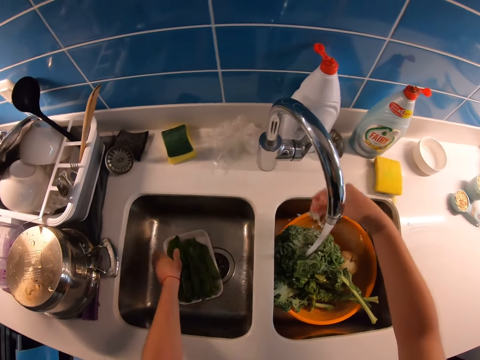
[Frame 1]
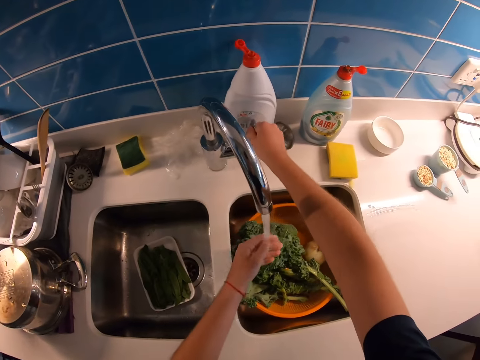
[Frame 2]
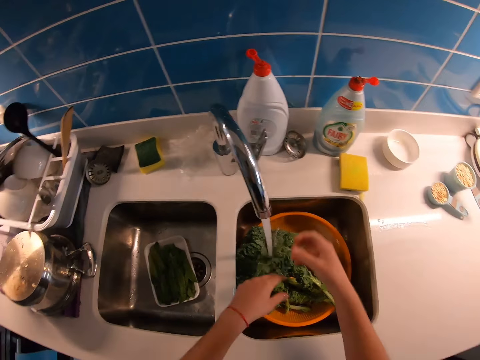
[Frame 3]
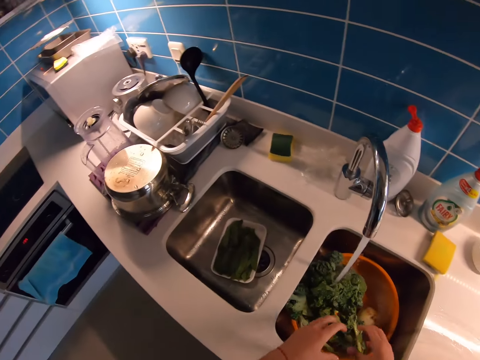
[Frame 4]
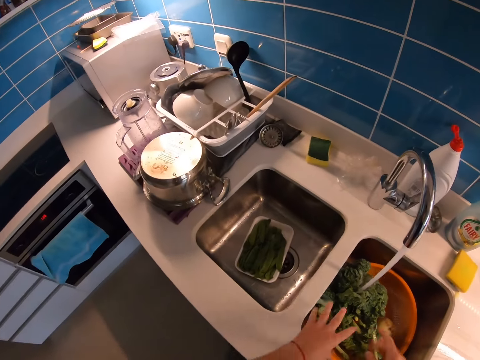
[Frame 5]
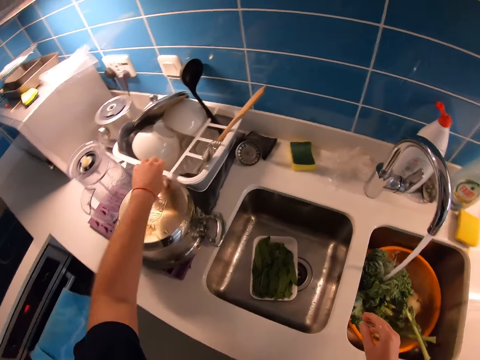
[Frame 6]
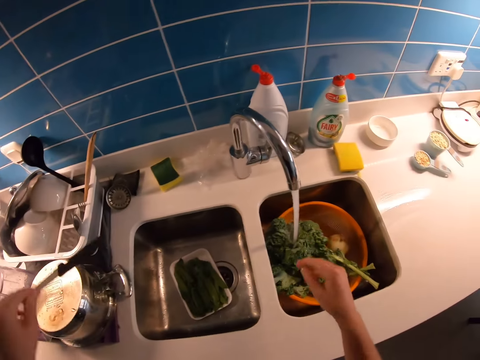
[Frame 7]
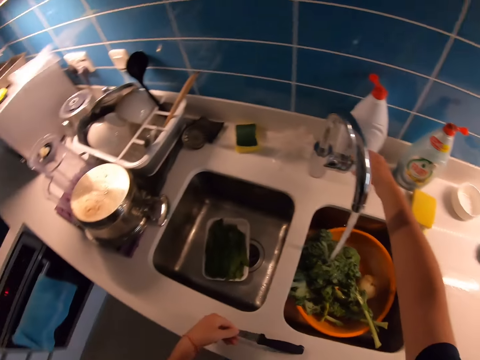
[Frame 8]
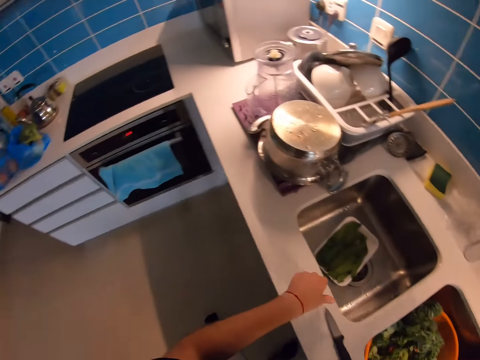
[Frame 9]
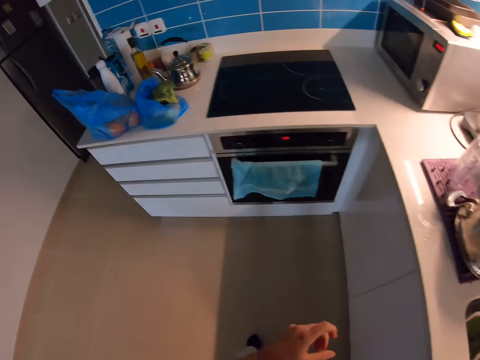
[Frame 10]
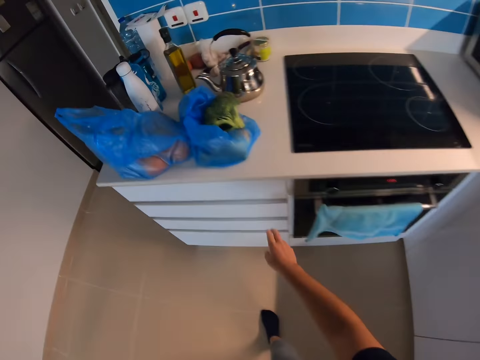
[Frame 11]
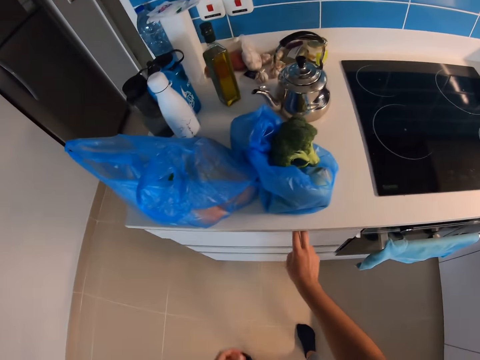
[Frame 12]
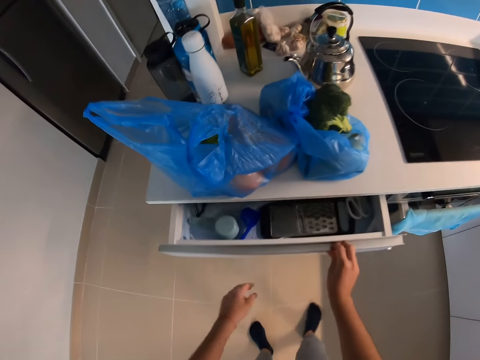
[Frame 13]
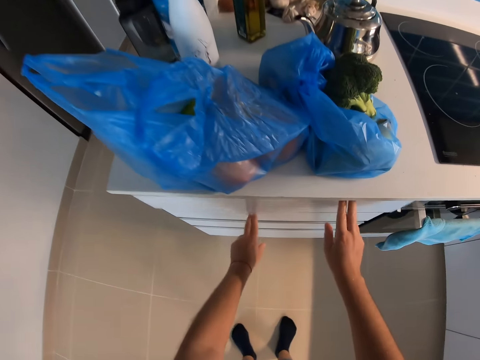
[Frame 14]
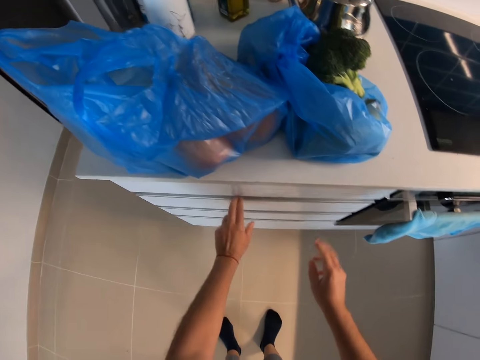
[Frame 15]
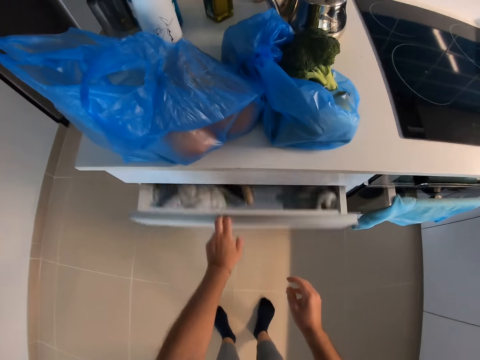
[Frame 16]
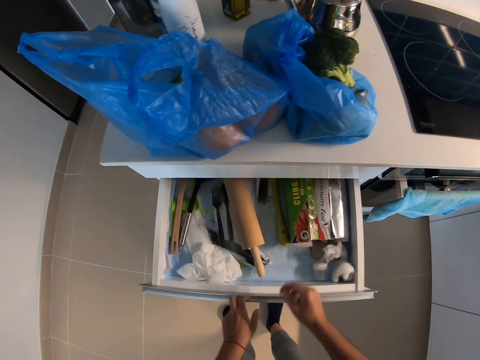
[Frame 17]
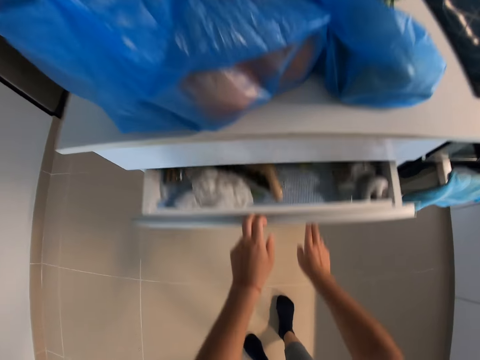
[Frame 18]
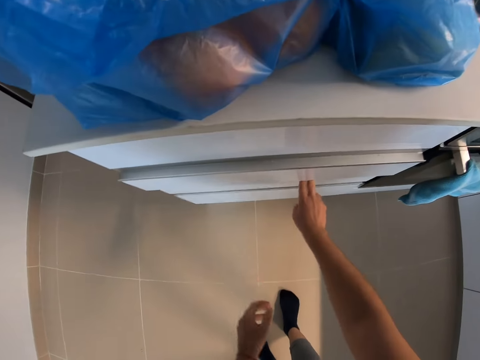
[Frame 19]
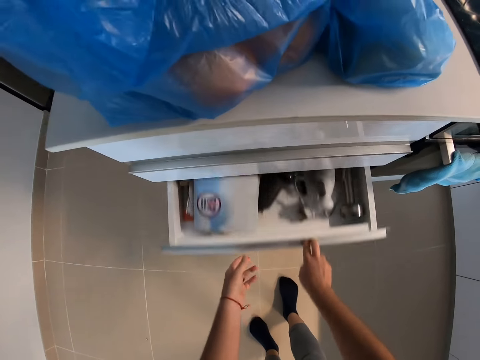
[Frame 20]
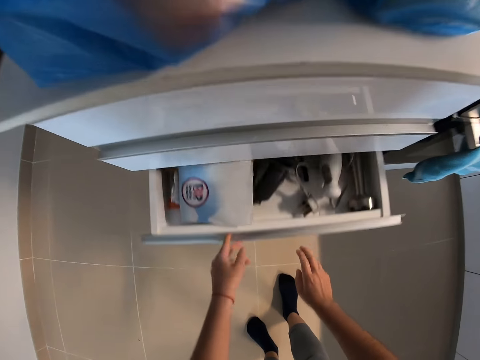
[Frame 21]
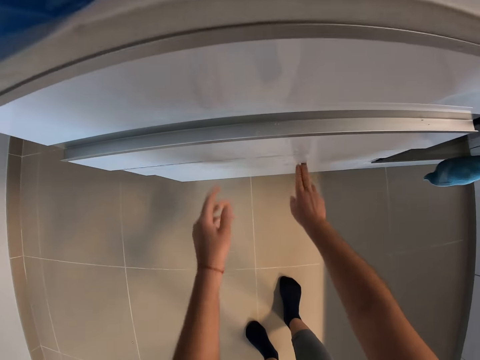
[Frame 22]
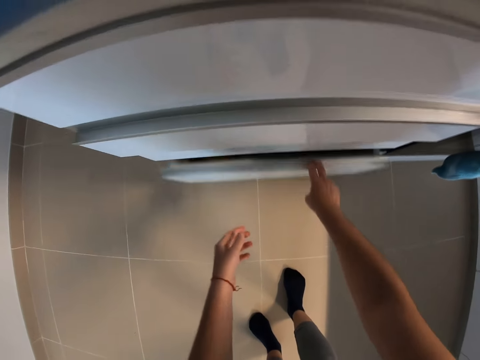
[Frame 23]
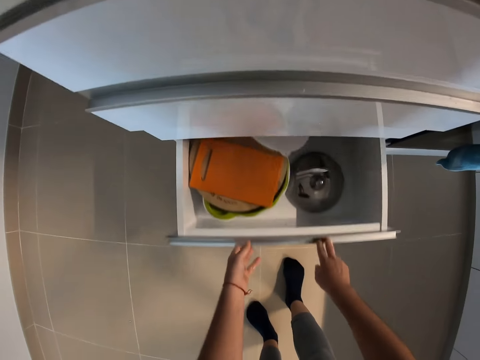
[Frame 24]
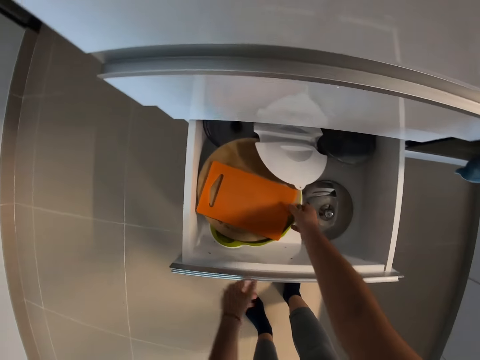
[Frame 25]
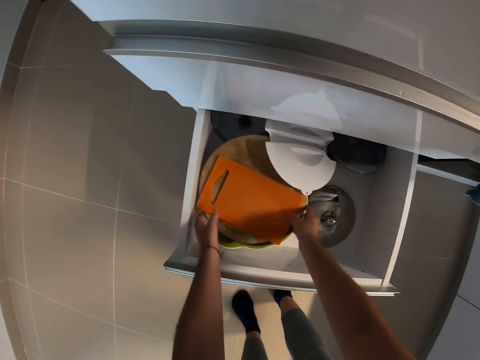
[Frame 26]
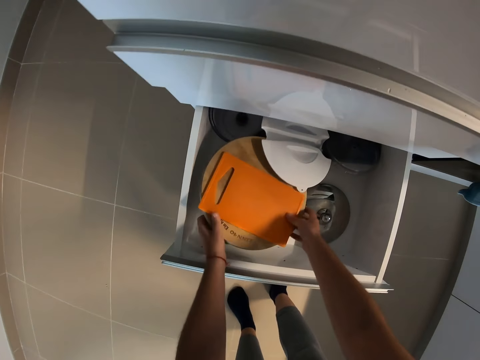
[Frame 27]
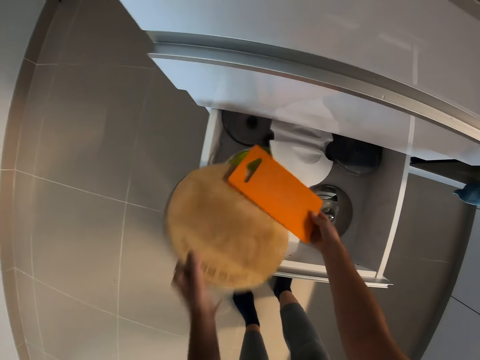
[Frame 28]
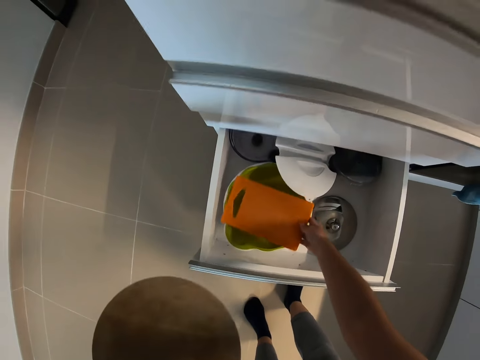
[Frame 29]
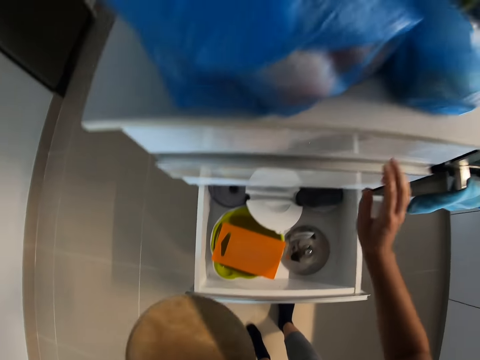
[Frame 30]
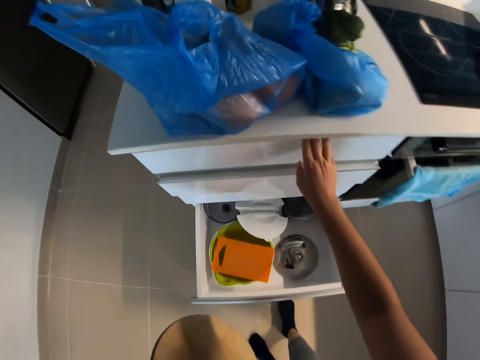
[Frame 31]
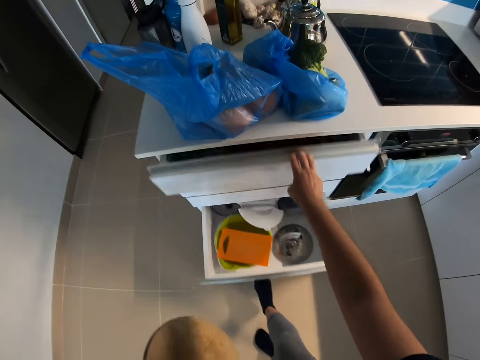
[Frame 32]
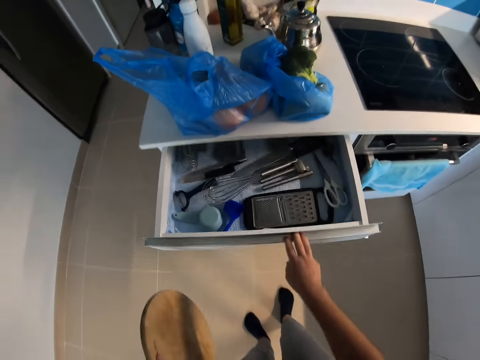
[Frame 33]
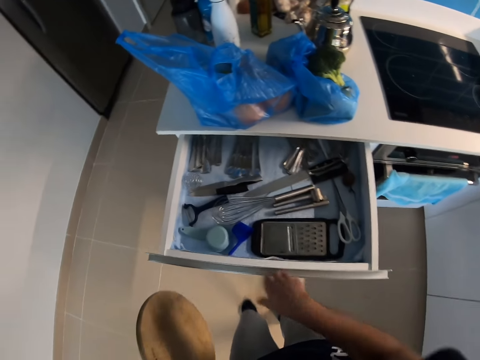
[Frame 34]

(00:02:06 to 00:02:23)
The camera wearer puts the snow peas in the sink. They shake their hands. They pick up a knife. They turn off the tap. They put the knife on the sink counter. They walk in the kitchen. They open the drawer, close the drawer, open the drawer, close the drawer, open the drawer, close the drawer, and open the drawer. They pick up a chopping board. They open the drawer and close the drawer.

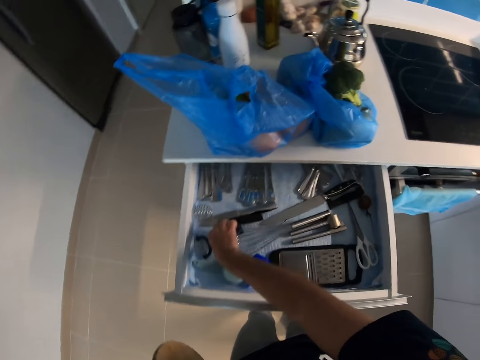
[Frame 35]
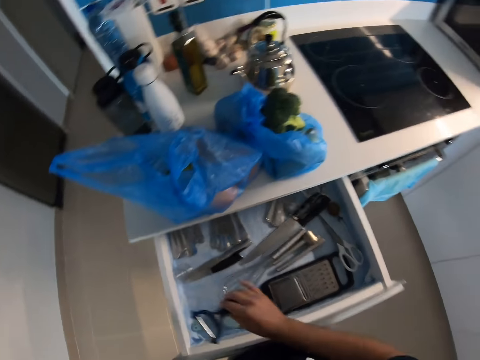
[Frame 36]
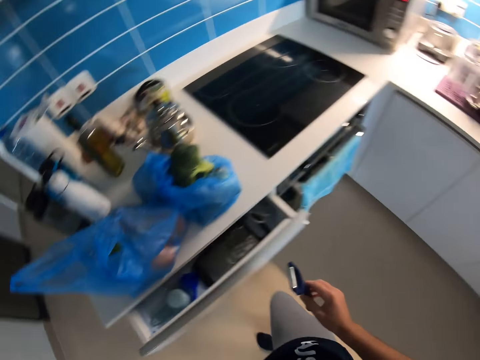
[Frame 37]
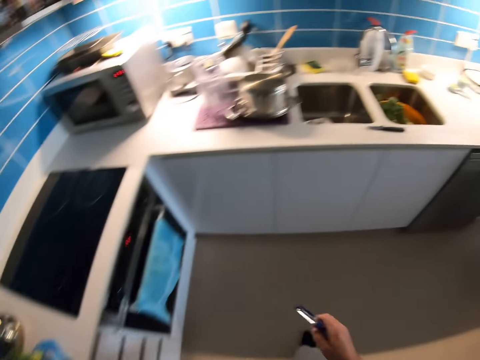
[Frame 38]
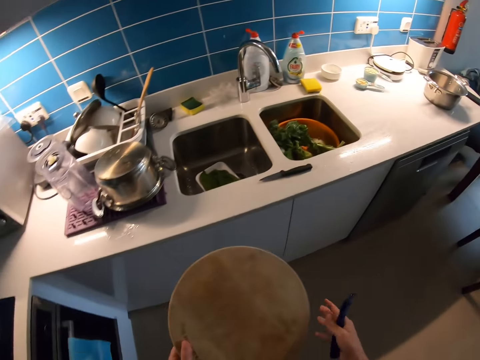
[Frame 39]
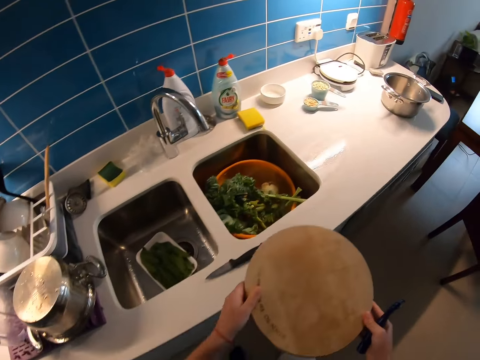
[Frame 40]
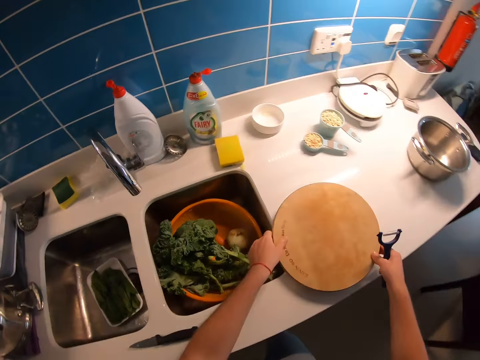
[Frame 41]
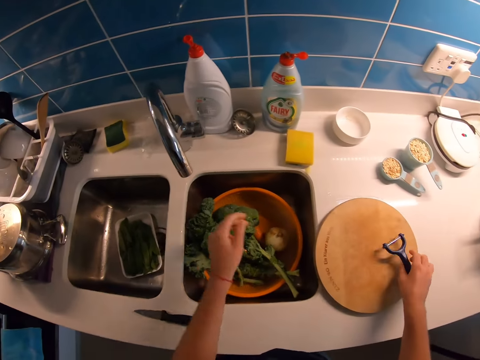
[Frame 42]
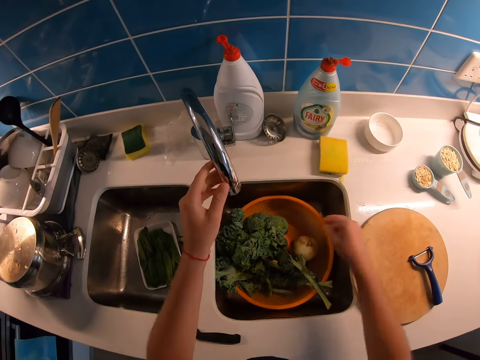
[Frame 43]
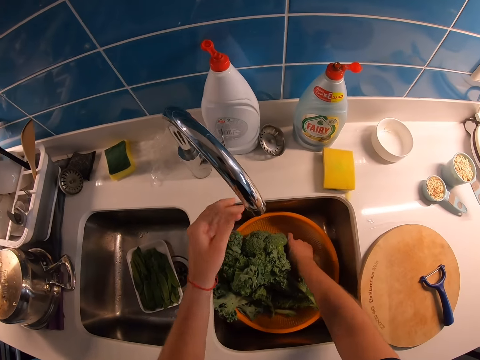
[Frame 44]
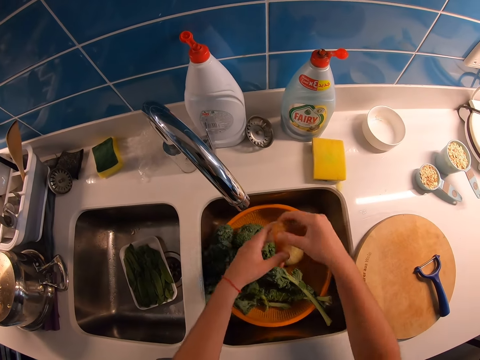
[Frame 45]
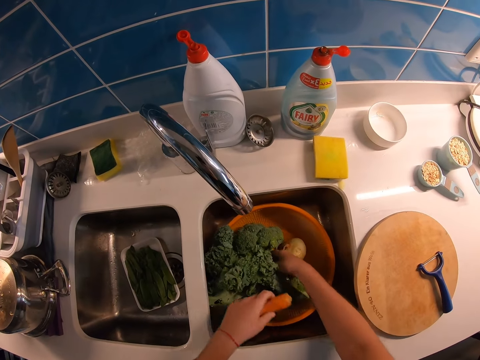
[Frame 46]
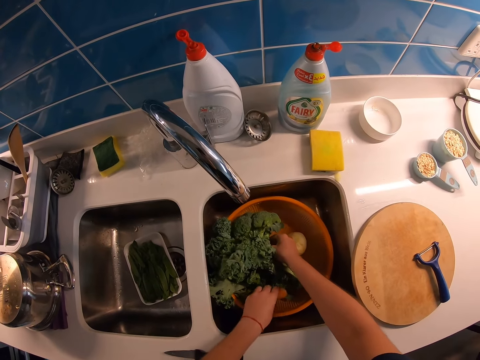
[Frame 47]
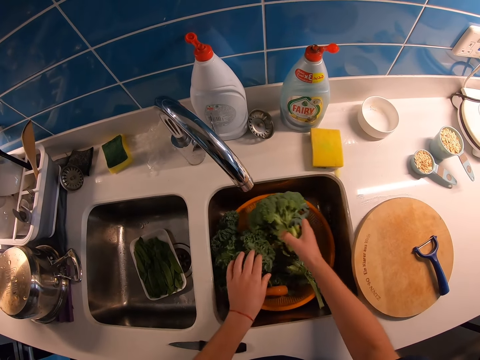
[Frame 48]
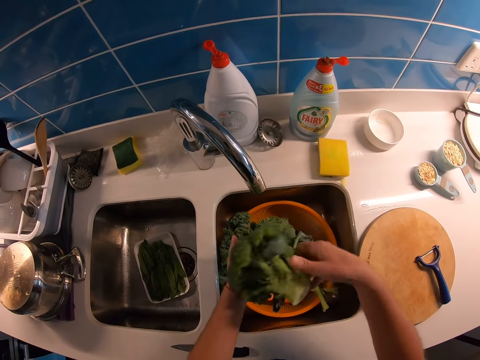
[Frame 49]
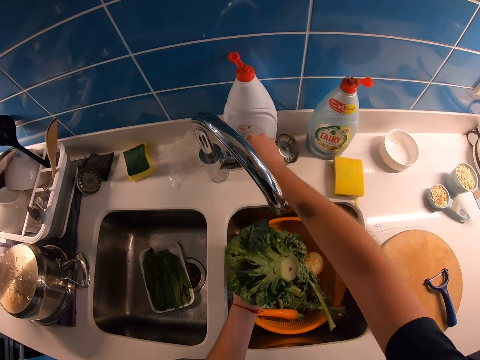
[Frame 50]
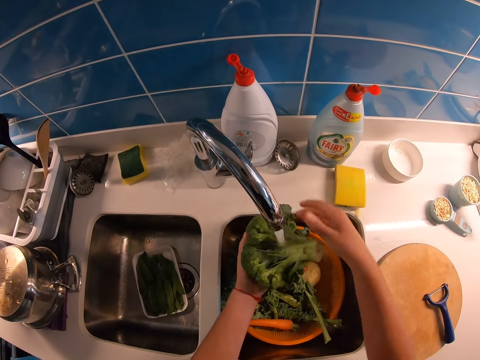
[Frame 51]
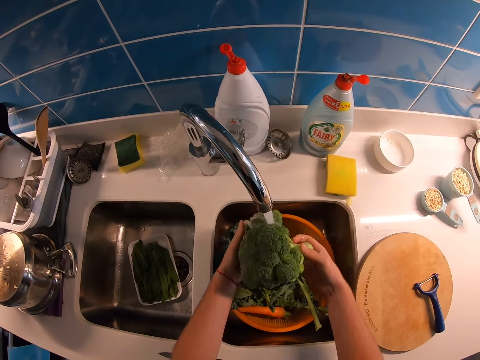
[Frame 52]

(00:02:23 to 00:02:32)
The camera wearer picks up a peeler. They close the drawer. They walk in the kitchen. They place the chopping board on the table or counter. They put the peeler on the chopping board. They adjust the tap. They pick up the ingredients. They move a carrot in the sieve basin. They pick up the broccoli. They turn on the tap.
